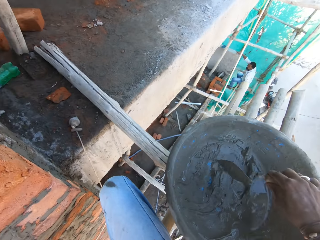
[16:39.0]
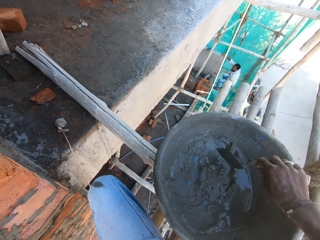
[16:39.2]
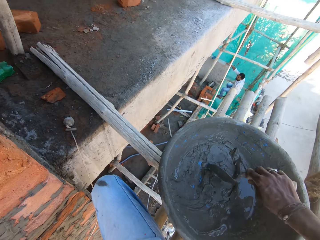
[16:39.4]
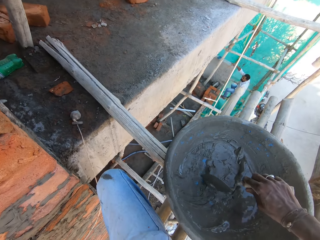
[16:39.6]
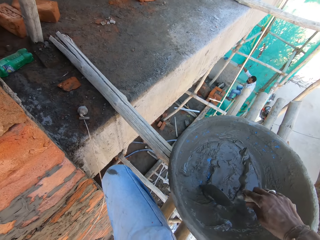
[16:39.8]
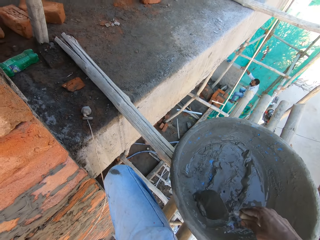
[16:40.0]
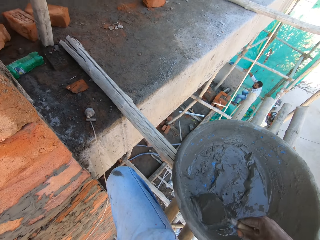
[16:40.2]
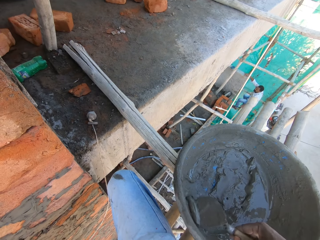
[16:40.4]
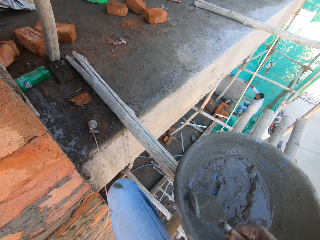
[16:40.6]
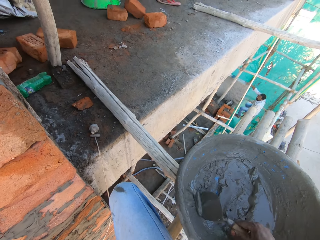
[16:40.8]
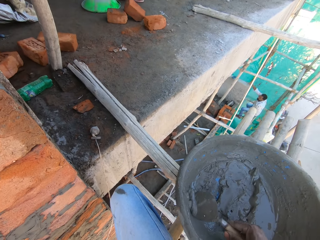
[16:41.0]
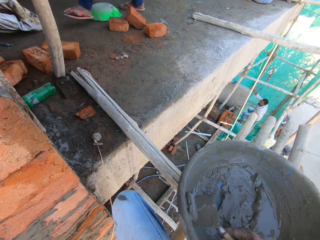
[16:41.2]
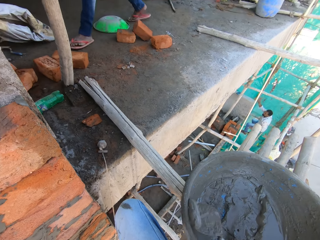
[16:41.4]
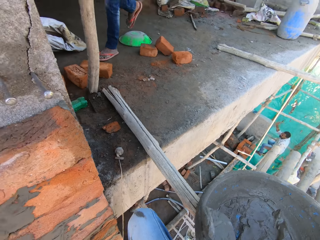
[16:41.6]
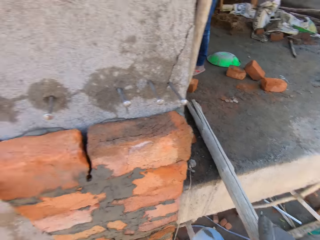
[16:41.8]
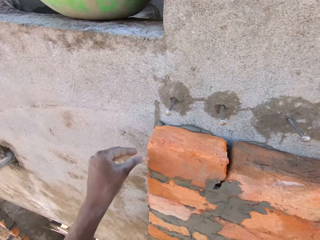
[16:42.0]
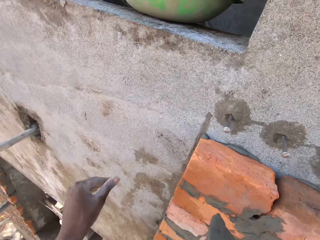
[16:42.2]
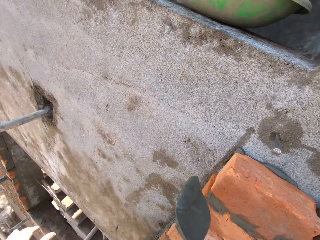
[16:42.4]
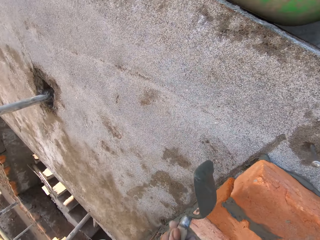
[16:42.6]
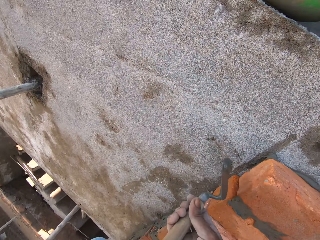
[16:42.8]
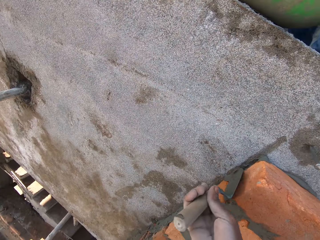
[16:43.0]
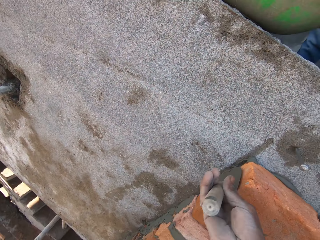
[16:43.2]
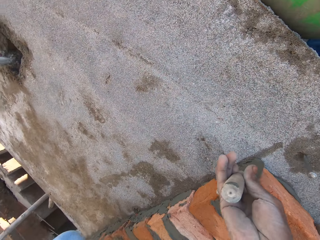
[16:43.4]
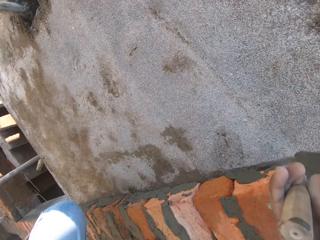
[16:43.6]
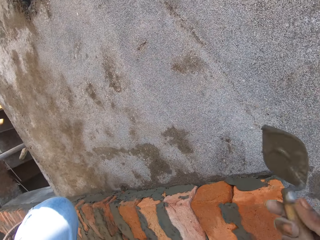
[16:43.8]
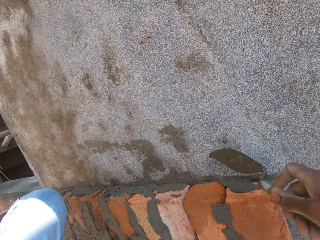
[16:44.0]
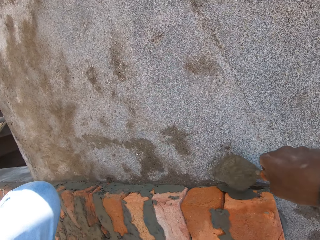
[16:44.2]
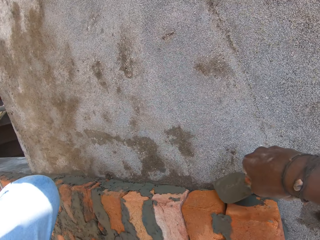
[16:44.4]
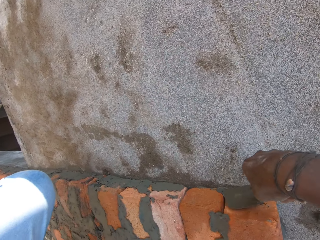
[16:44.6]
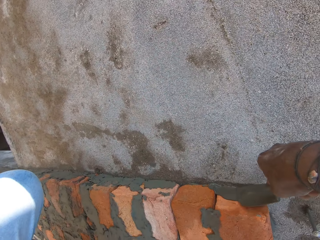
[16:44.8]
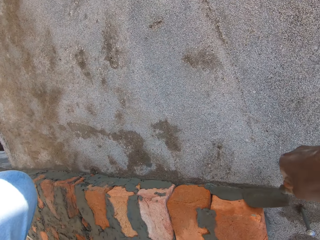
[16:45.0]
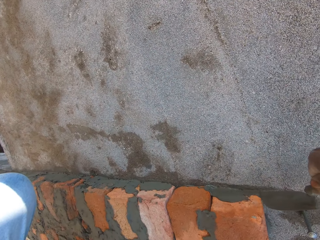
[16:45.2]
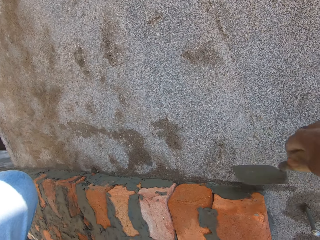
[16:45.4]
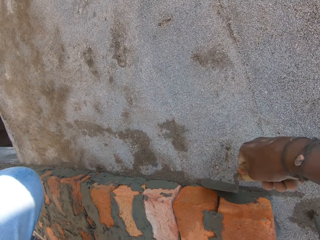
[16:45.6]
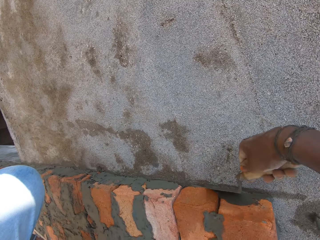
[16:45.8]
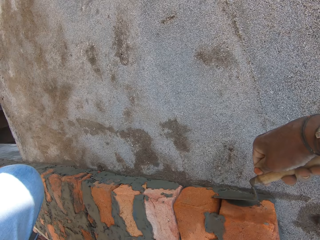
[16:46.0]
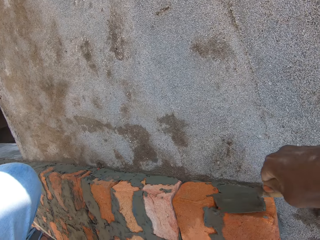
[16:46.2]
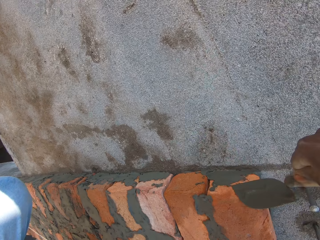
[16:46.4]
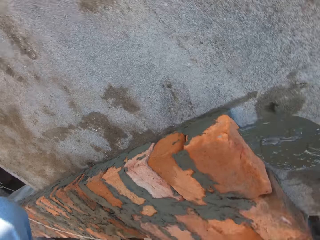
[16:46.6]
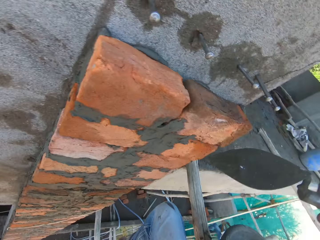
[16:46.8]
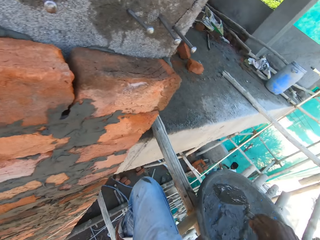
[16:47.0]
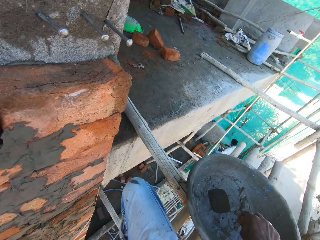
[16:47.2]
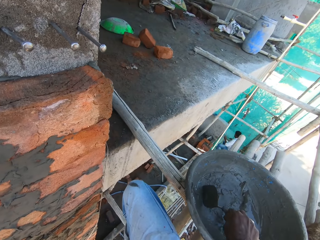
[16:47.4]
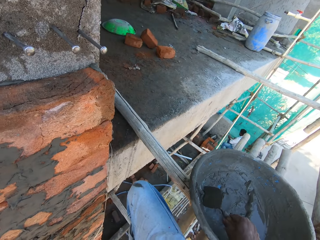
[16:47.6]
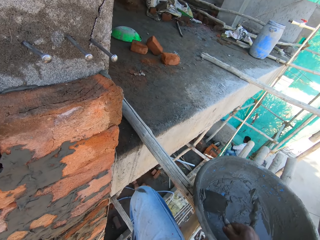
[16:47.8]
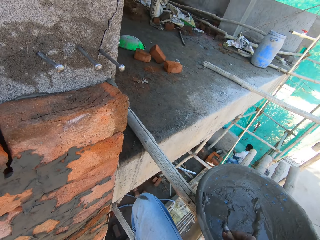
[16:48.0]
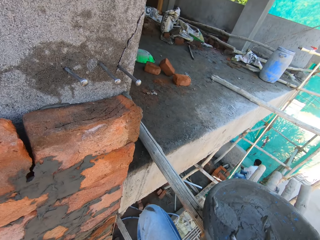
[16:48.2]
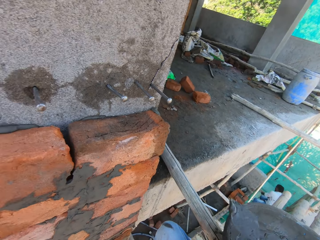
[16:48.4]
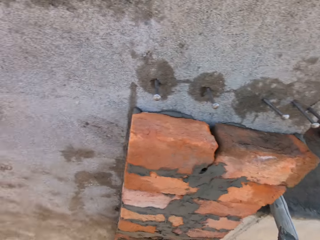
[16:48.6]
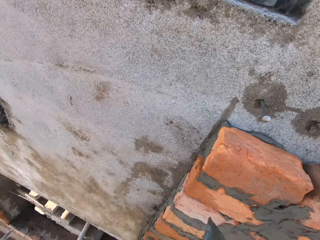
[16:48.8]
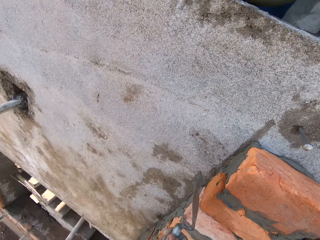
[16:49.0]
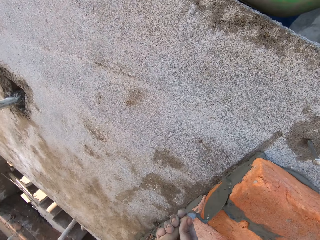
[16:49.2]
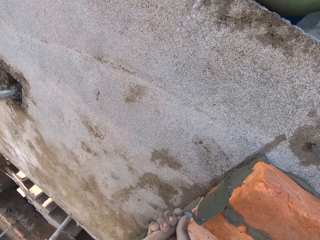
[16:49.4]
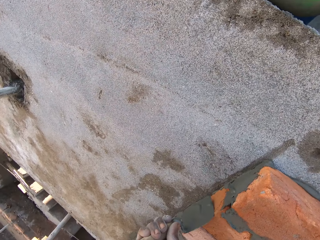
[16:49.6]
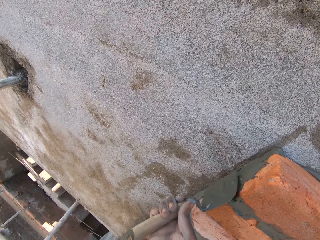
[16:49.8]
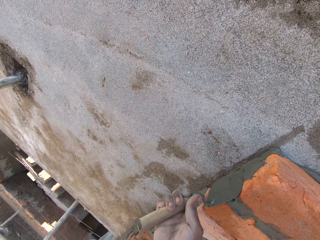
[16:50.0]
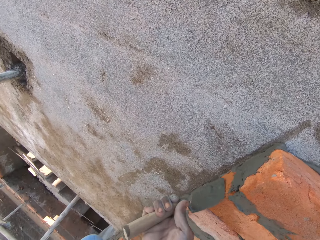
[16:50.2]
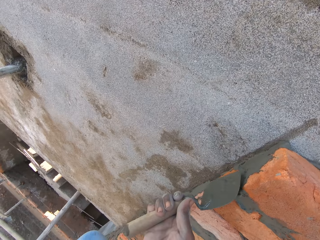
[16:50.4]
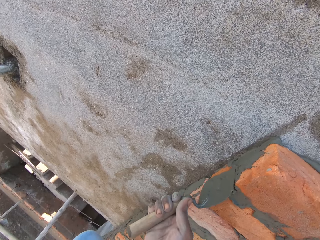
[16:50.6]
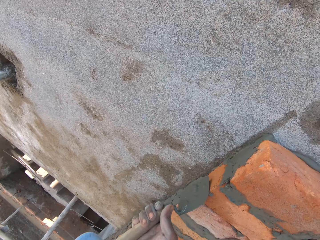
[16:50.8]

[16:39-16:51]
The camera wearer scoops concrete in the pan with the brick trowel in his right hand. He spreads the concrete on the brick with the brick trowel in his right hand. He scoops the concrete in the pan with the brick trowel in his right hand. He spreads the concrete on the brick with the brick trowel in his right hand.

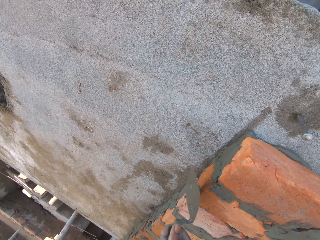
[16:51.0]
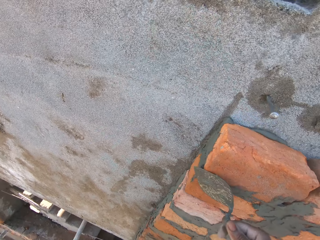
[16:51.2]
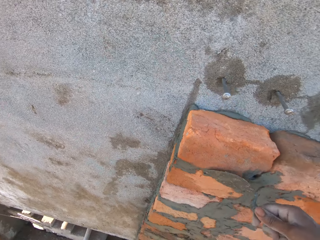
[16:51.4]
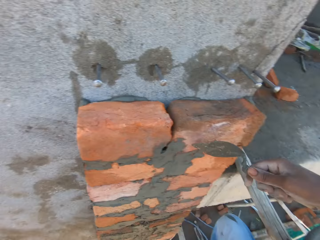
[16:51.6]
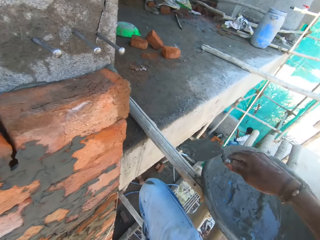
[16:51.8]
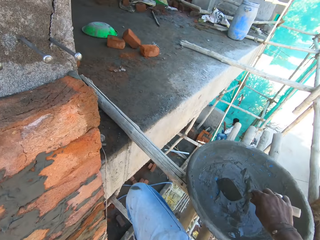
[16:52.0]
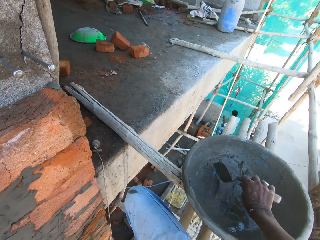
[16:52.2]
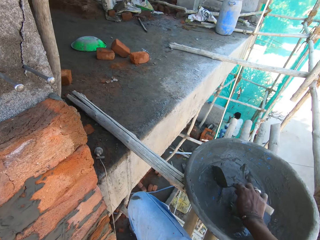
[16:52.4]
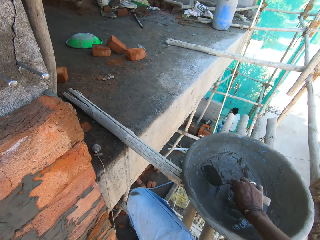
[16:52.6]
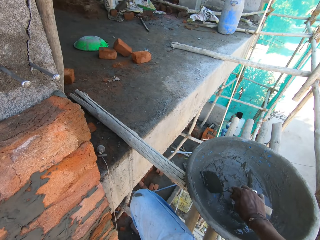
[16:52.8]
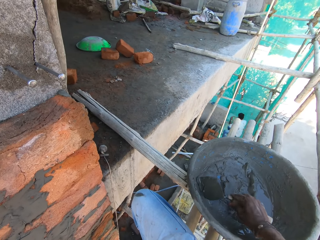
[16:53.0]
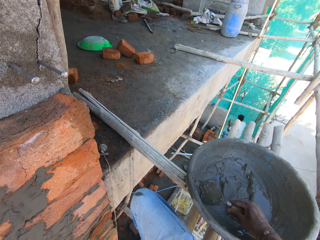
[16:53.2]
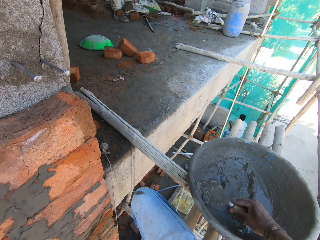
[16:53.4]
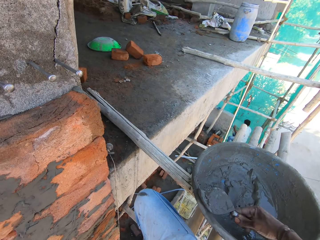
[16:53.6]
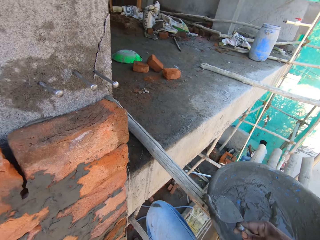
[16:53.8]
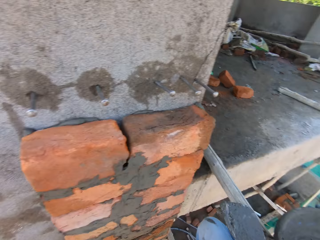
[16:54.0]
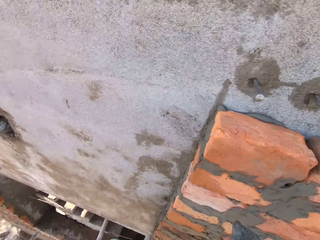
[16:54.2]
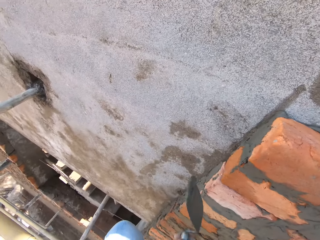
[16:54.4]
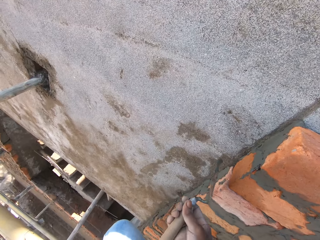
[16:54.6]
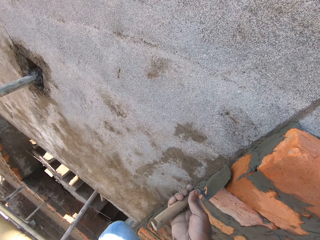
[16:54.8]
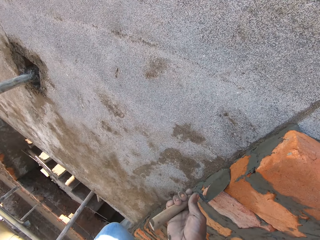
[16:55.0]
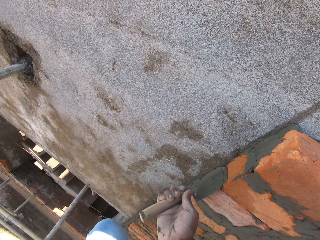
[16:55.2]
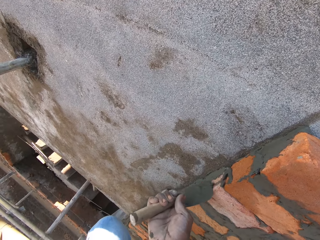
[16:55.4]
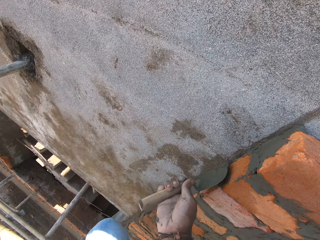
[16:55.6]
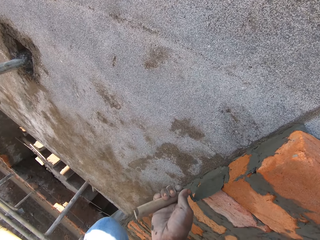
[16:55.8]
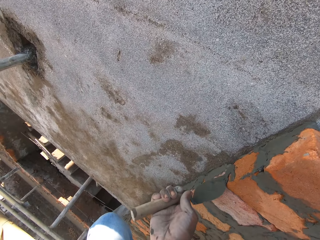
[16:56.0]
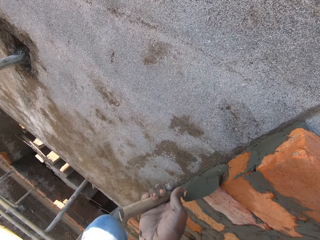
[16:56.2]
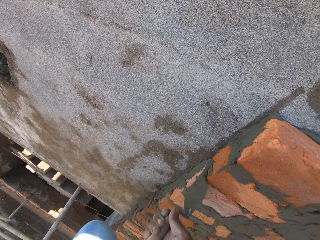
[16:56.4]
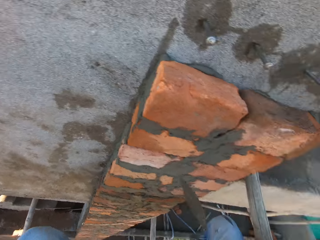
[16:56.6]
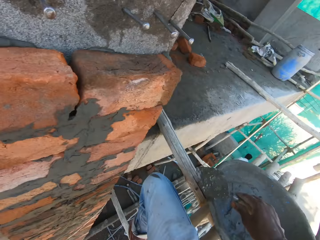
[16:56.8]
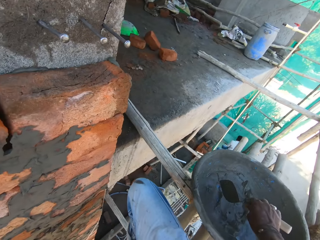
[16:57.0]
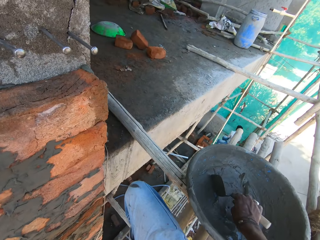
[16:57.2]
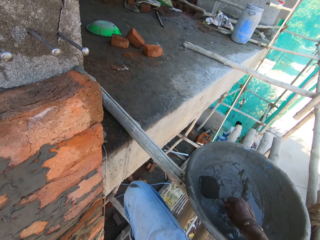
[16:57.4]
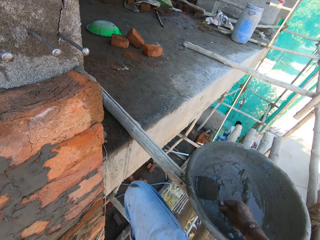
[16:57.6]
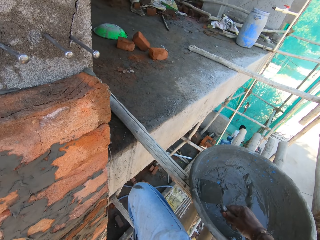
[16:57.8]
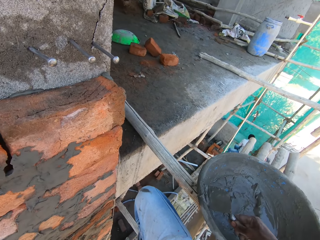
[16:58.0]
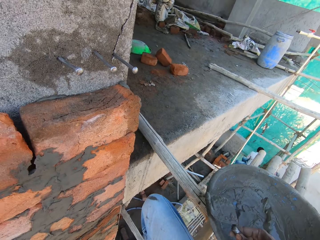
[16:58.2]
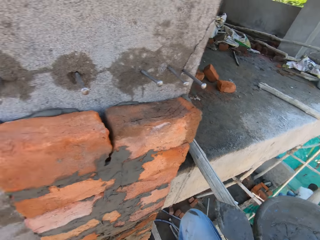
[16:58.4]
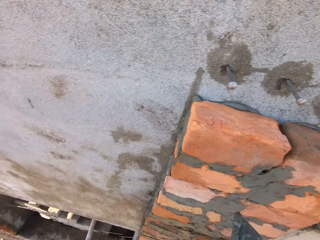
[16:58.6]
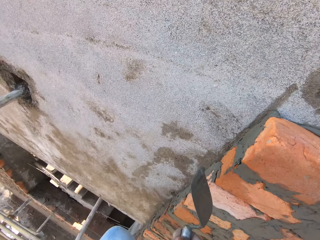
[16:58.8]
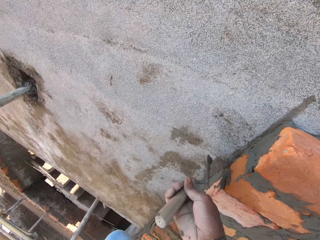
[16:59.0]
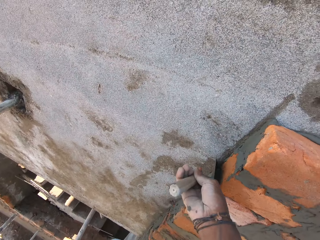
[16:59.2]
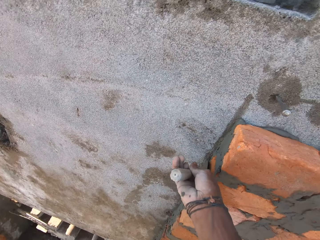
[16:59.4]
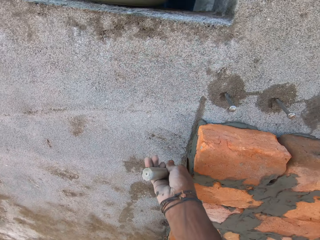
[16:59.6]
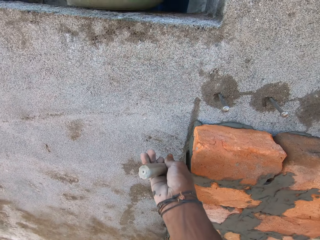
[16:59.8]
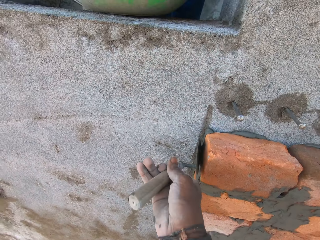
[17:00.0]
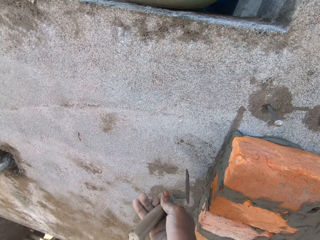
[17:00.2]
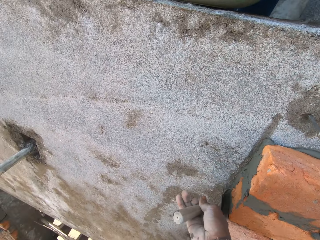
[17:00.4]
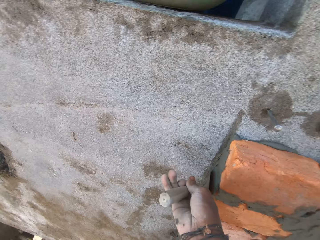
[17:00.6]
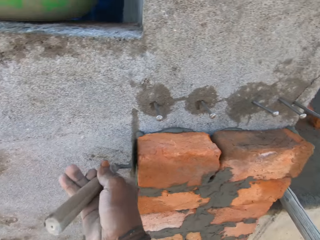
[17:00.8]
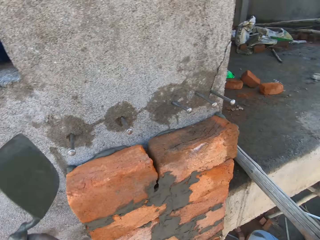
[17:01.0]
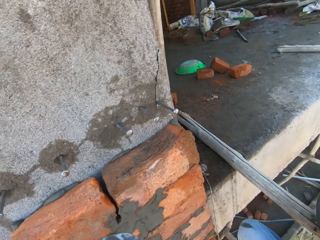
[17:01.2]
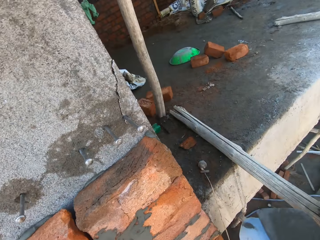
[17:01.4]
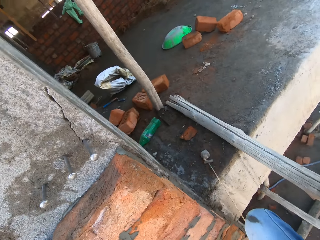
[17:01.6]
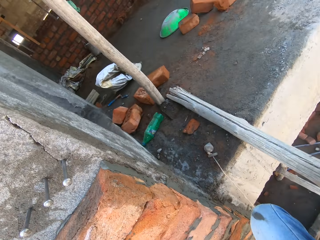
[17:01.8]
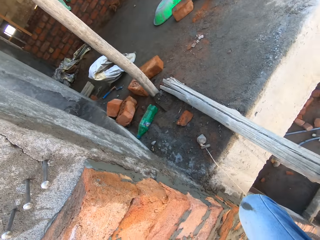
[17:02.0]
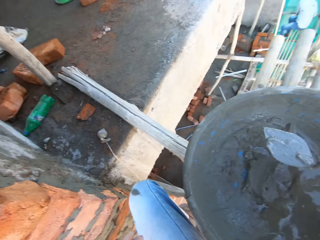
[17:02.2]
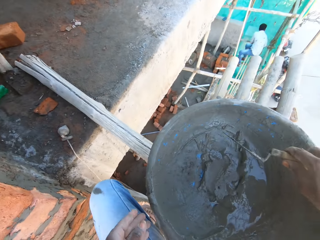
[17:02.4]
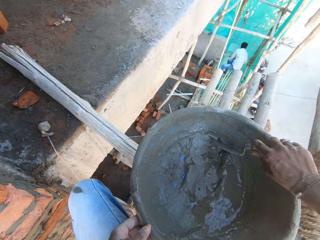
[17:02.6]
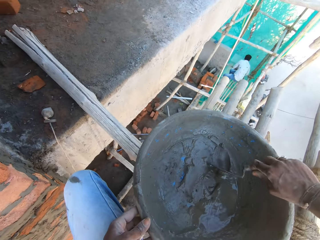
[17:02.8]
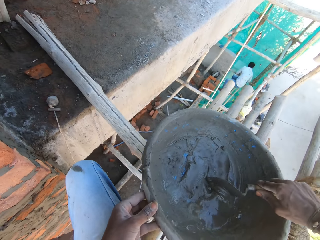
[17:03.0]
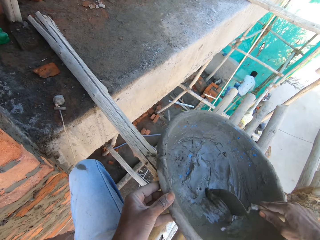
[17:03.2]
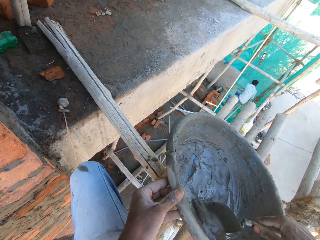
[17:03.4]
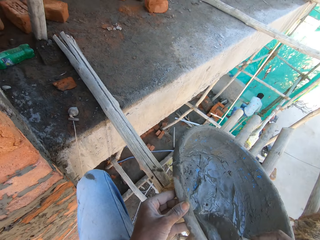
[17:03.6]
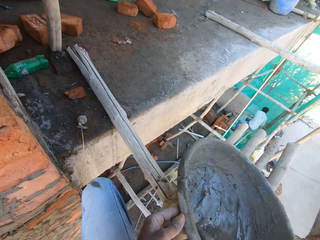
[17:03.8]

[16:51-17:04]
The camera wearer scoops concrete in the pan with the brick trowel in his right hand. He spreads the concrete on the brick with the brick trowel in his right hand. He scoops the concrete in the pan with the brick trowel in his right hand. He spreads the concrete on the brick with the brick trowel in his right hand. He looks around. He scoops the concrete in the pan with the brick trowel in his right hand. He lifts the pan with his left hand.
